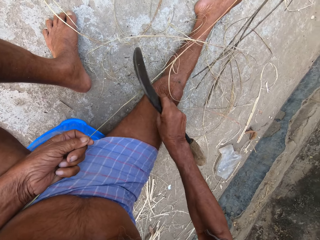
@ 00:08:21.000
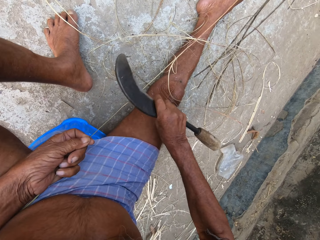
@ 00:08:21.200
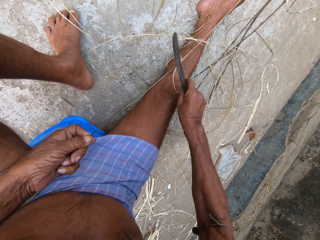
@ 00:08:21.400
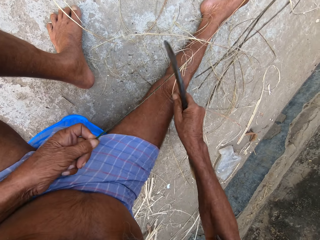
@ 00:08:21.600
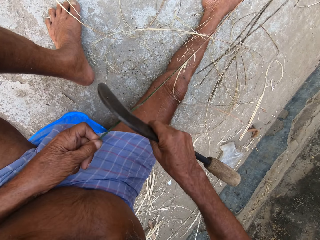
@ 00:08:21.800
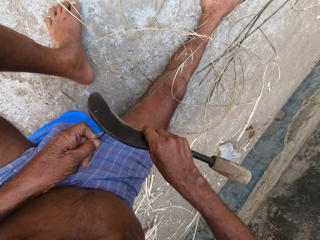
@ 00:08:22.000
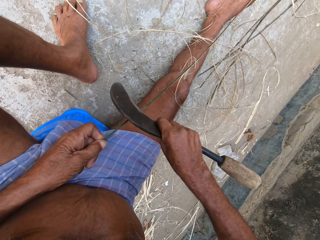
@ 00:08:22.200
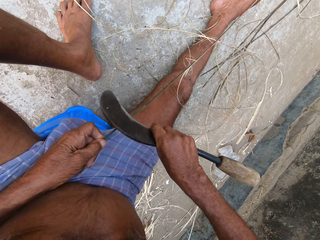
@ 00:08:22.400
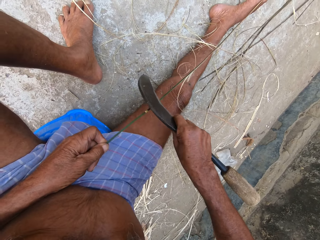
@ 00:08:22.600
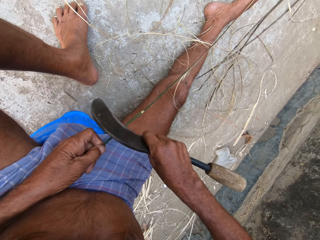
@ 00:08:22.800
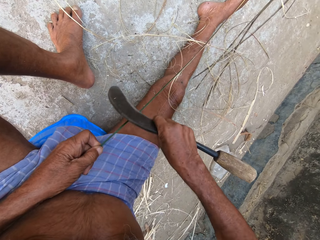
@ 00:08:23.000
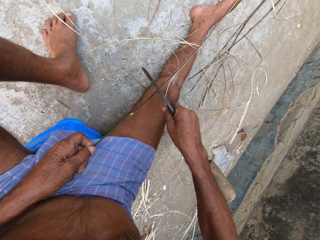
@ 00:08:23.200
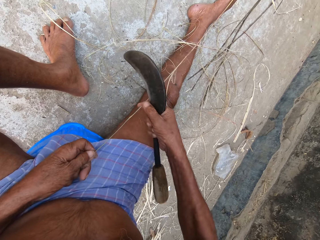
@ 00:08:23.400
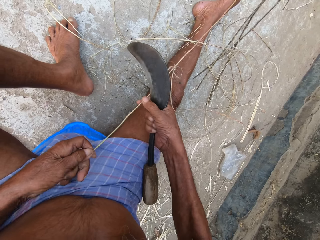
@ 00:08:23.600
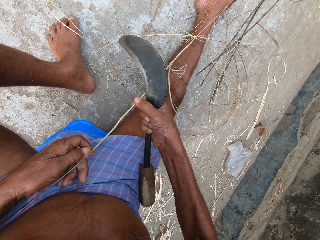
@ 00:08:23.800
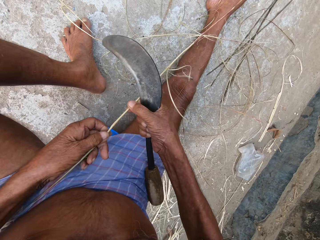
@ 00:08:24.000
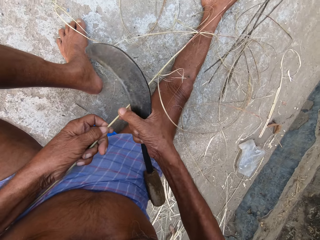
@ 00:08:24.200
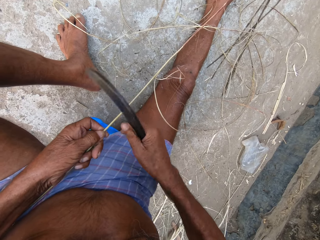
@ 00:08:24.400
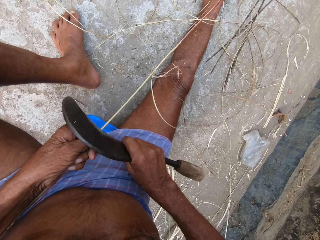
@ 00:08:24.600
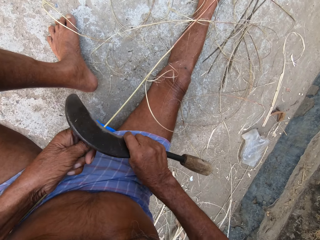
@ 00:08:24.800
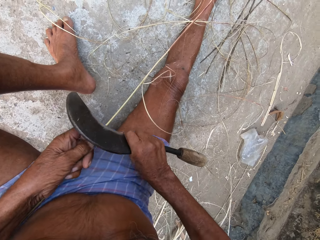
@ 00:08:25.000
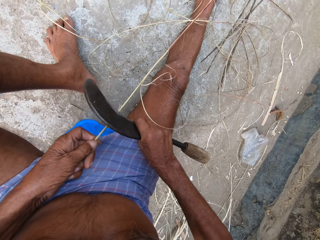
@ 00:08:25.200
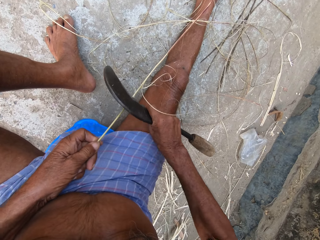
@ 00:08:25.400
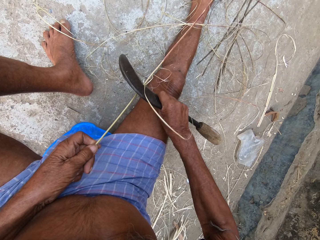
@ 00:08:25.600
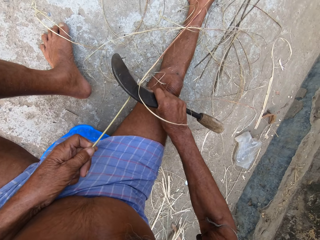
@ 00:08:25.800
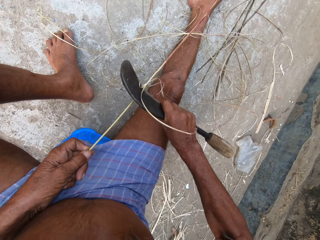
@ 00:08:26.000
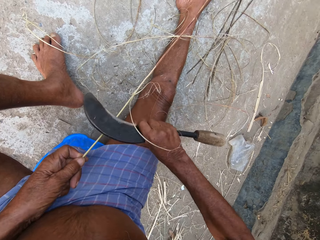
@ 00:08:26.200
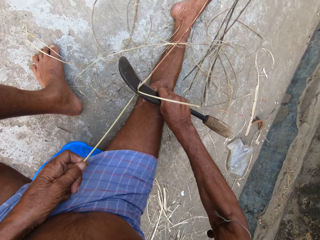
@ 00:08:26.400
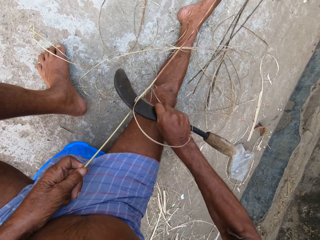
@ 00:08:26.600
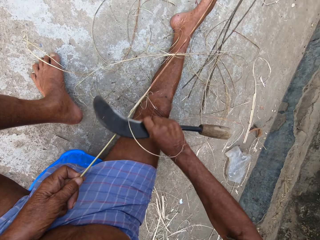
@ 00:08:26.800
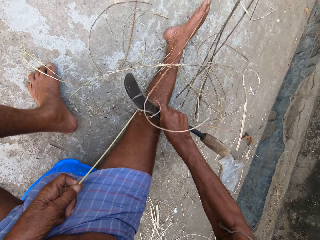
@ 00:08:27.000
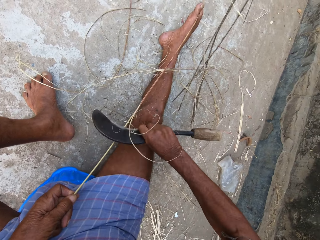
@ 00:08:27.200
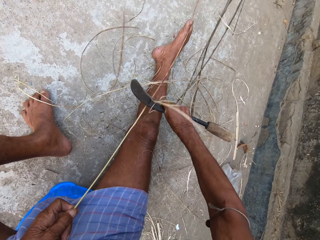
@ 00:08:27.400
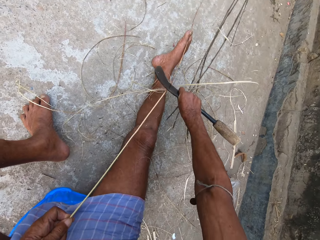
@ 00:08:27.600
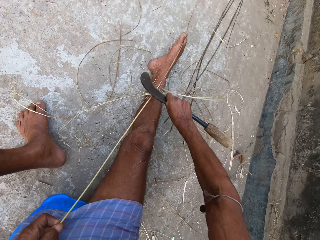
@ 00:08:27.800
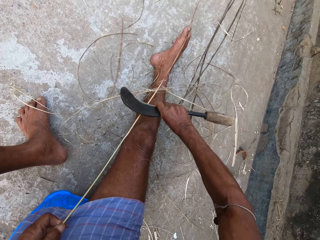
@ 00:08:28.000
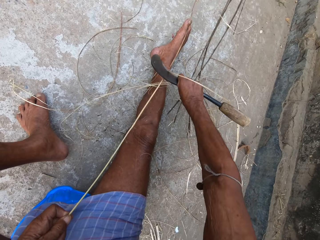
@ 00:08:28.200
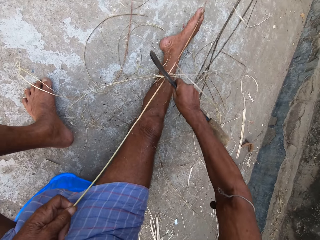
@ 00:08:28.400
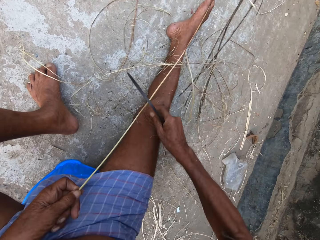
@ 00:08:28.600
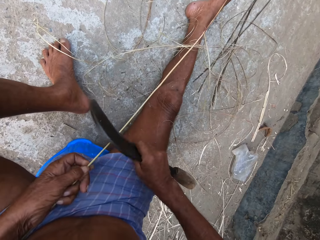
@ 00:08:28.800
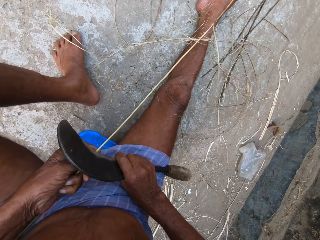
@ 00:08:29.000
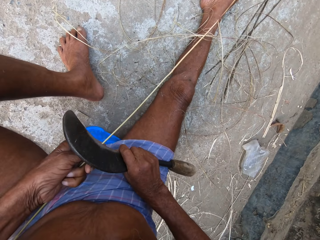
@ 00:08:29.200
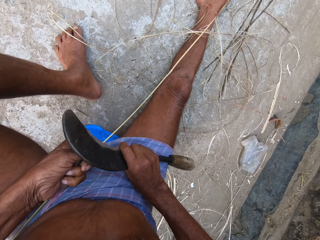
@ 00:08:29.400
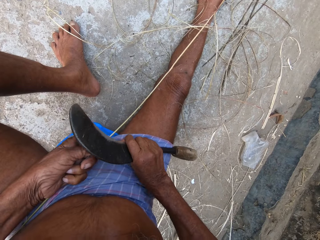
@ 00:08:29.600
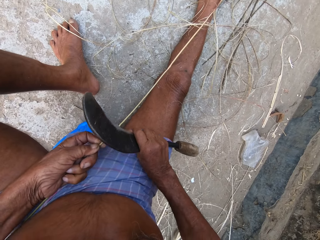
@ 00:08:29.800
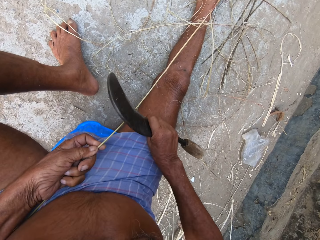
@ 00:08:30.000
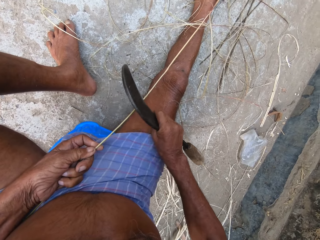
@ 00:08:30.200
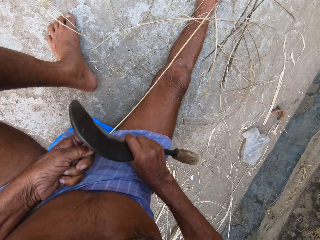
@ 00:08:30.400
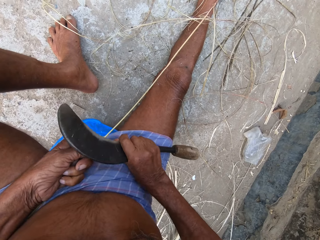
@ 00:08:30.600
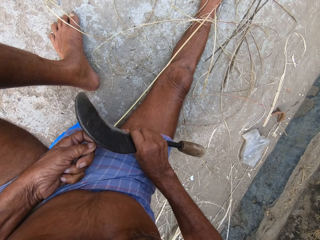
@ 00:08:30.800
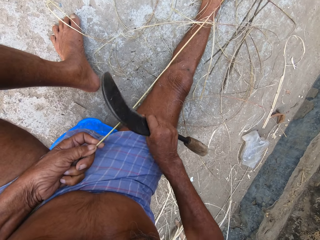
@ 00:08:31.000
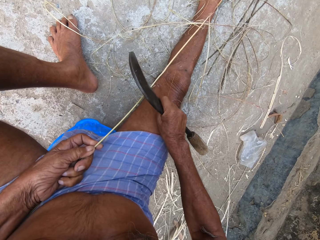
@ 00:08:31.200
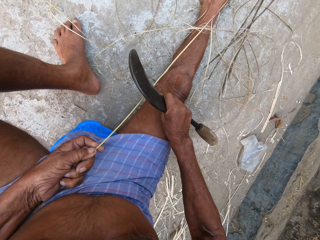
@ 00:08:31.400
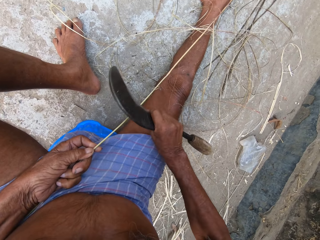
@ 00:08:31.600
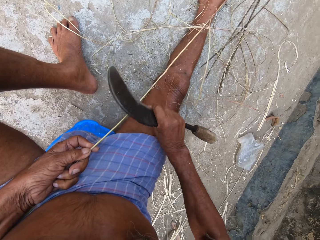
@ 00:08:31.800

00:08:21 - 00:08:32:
The camera wearer turns sisal. They pull the sisal. They rip the sisal.

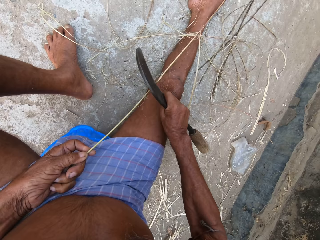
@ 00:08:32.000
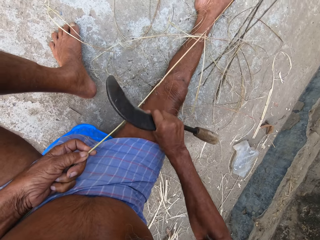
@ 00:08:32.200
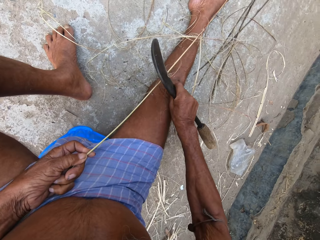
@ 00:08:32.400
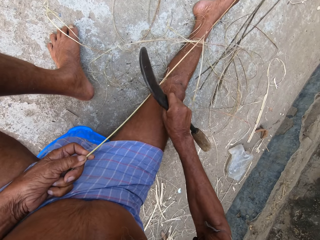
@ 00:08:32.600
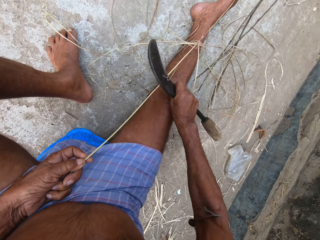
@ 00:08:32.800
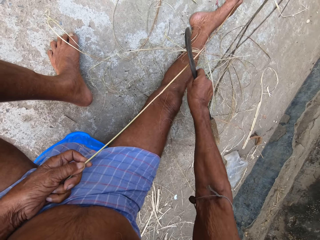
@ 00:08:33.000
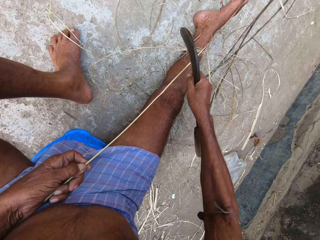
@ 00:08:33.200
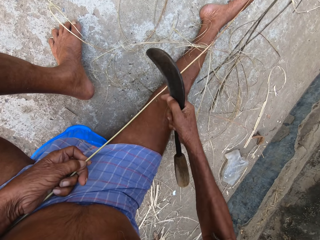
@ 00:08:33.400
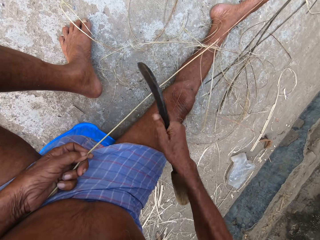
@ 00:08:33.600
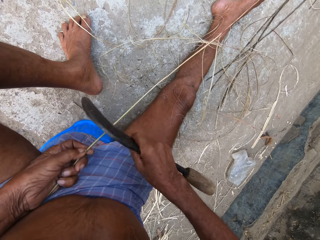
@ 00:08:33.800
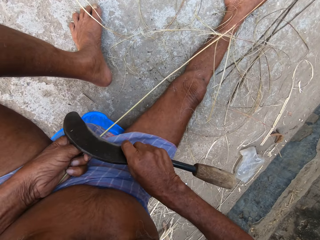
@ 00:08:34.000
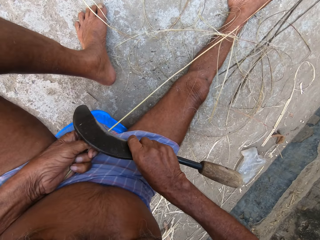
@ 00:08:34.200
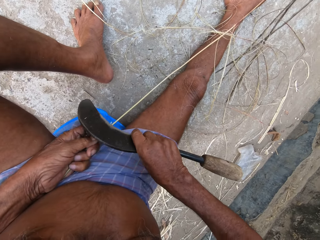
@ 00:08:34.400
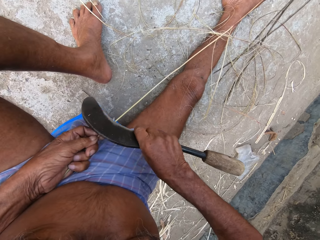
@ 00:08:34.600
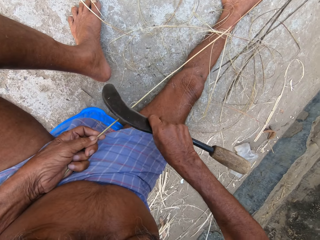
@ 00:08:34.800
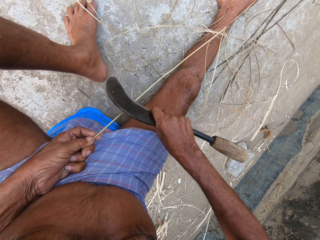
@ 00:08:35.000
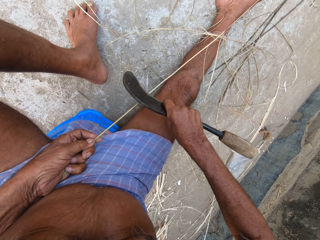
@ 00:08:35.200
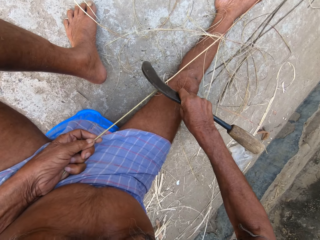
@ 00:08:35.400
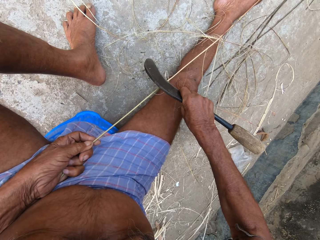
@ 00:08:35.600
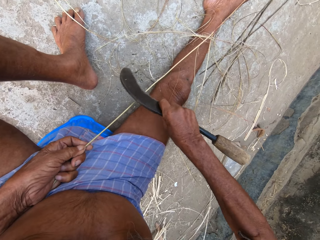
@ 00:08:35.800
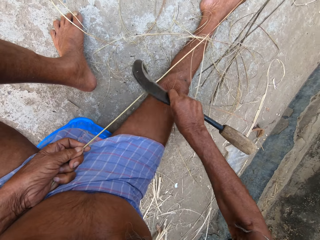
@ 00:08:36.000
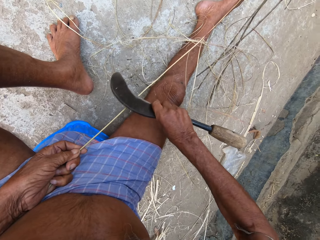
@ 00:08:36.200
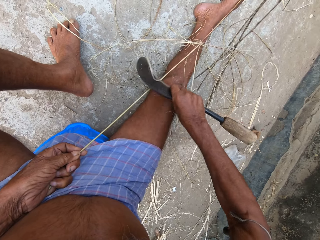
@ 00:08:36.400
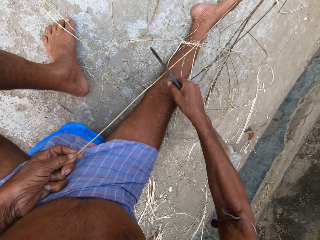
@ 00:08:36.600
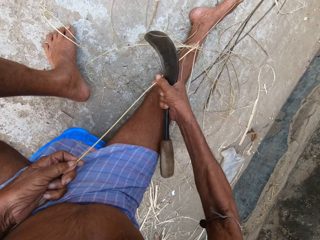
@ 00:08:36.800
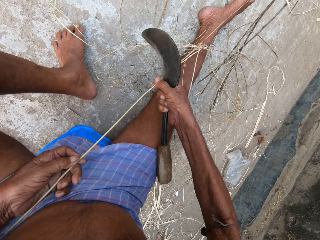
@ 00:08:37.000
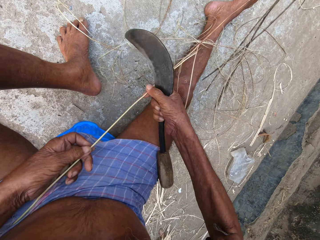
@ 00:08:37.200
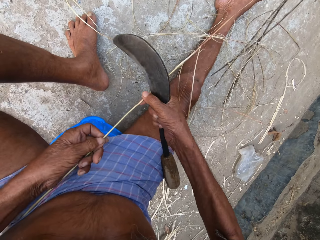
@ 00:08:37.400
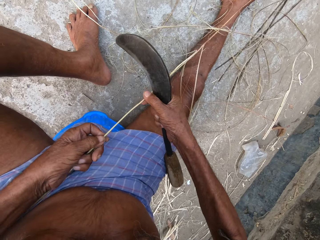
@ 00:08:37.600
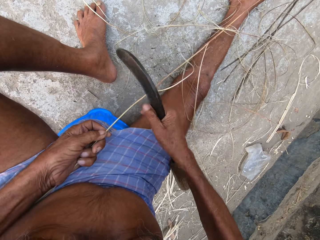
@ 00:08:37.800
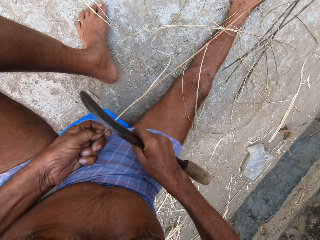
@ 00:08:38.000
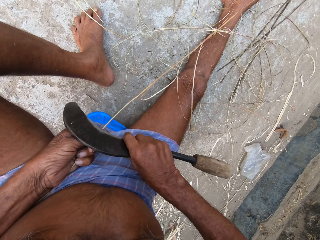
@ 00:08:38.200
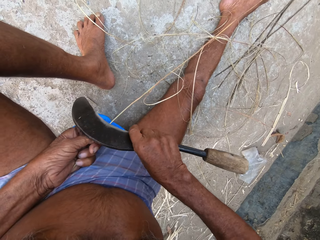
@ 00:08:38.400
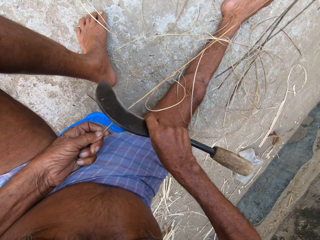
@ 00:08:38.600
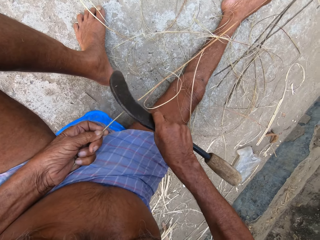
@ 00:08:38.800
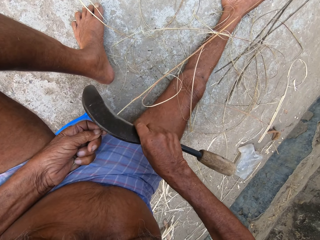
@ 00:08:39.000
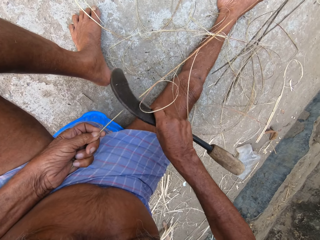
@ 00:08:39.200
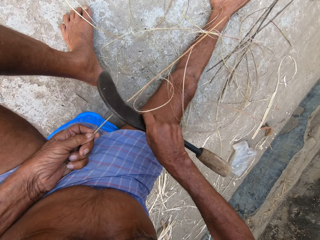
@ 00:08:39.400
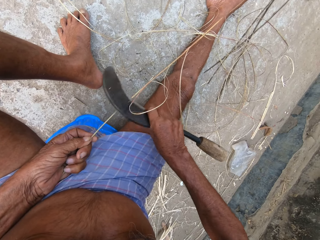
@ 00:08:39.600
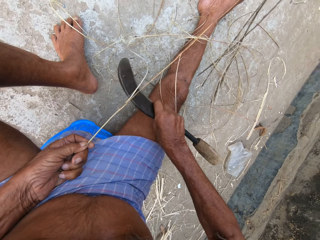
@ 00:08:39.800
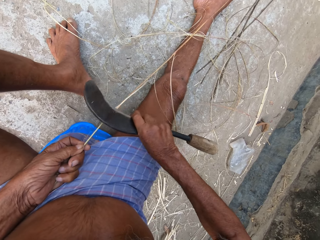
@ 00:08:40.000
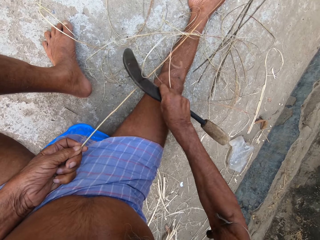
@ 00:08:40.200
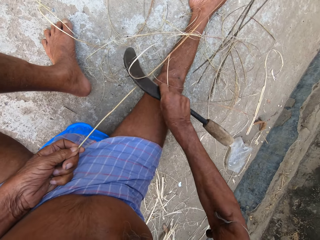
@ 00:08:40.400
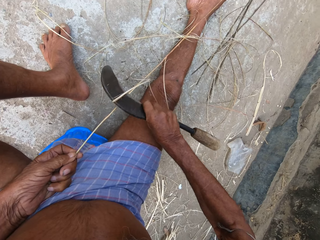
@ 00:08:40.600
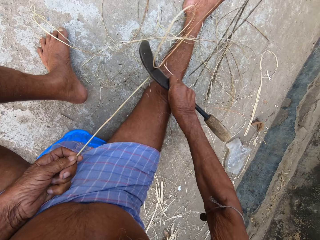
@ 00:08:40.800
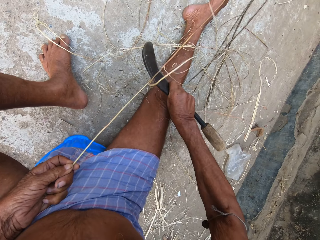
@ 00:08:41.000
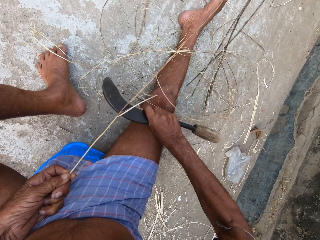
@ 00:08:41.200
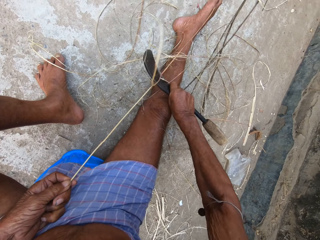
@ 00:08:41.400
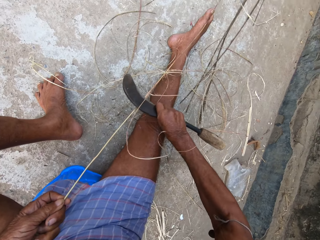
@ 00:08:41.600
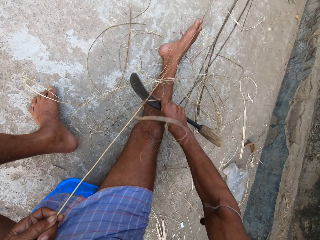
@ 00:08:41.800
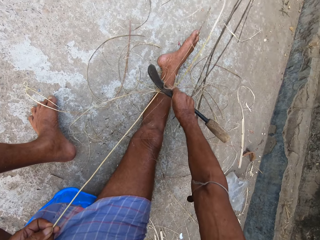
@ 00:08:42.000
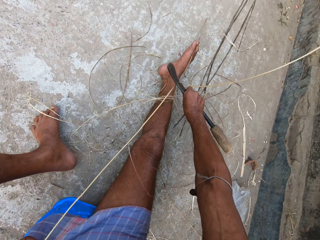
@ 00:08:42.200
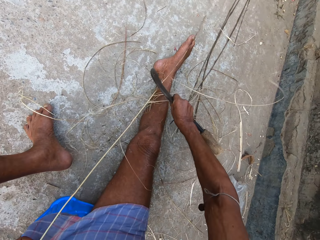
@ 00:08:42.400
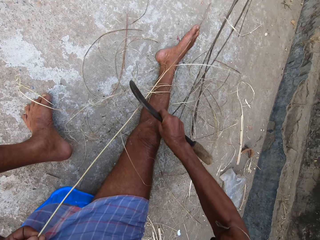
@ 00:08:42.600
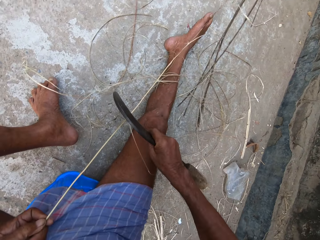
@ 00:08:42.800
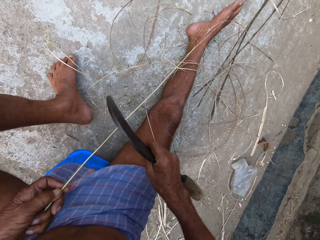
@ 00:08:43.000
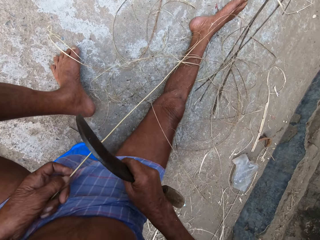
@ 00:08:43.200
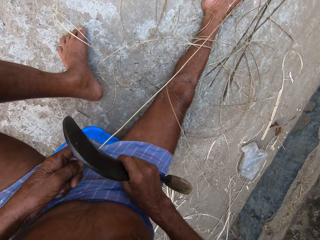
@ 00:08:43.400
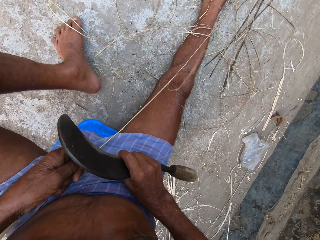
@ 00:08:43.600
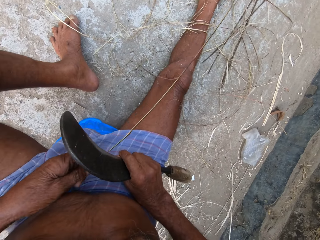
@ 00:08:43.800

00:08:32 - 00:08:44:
The camera wearer pulls sisal. They rip the sisal.
